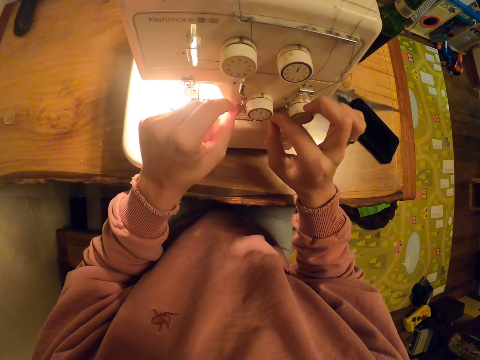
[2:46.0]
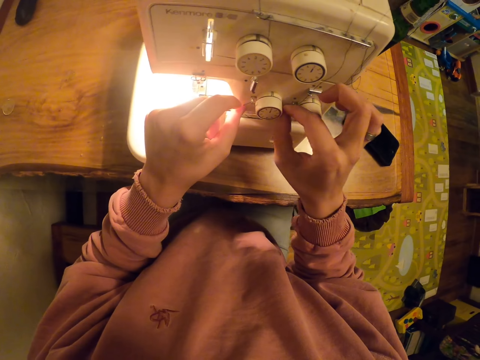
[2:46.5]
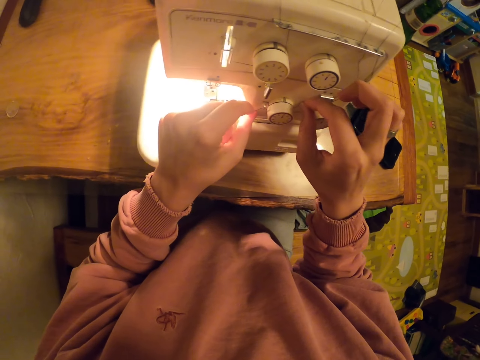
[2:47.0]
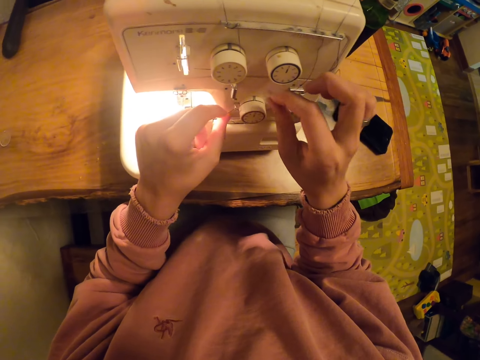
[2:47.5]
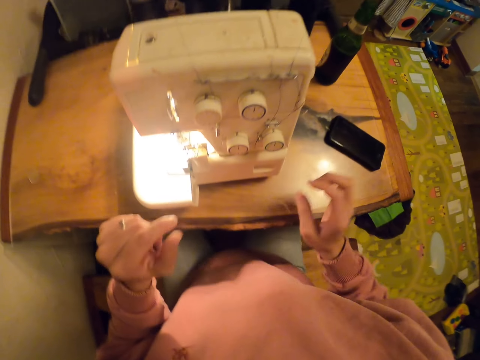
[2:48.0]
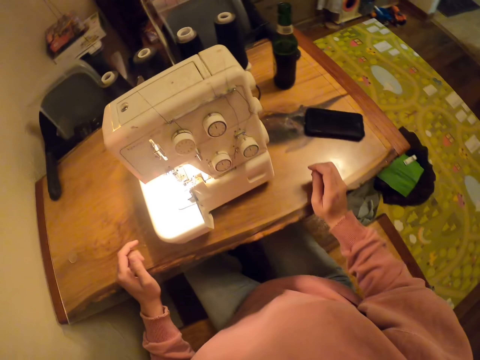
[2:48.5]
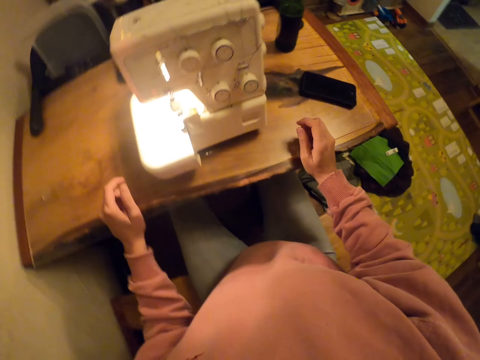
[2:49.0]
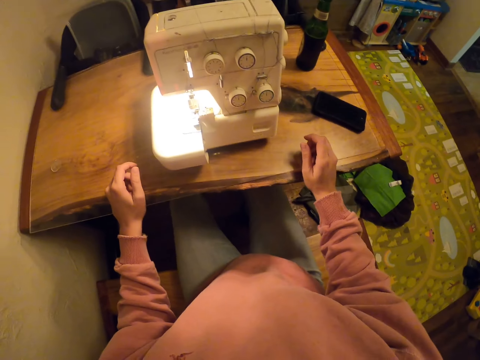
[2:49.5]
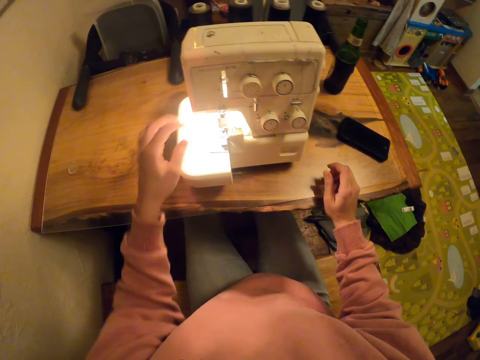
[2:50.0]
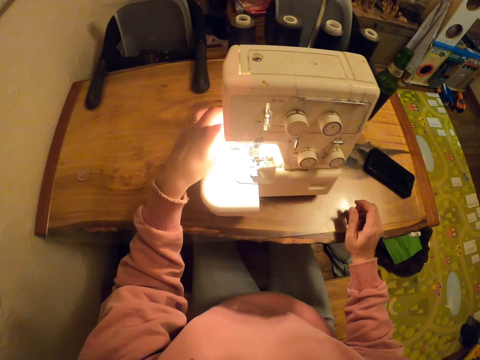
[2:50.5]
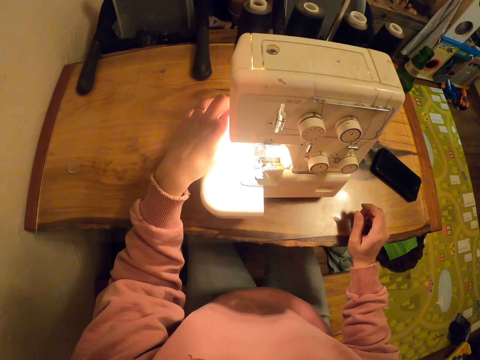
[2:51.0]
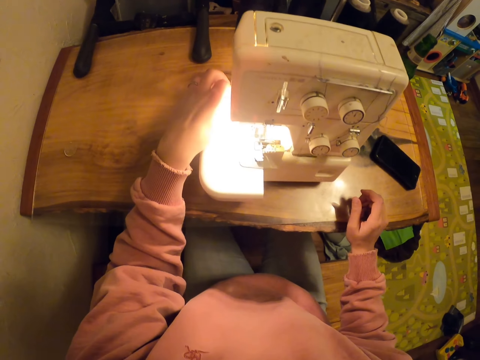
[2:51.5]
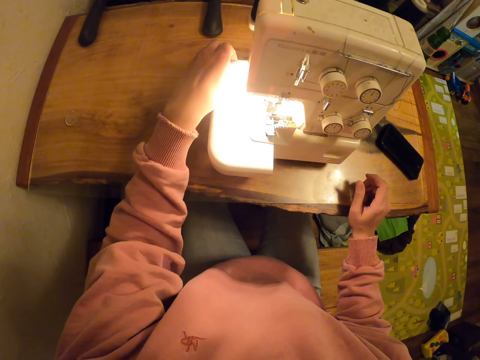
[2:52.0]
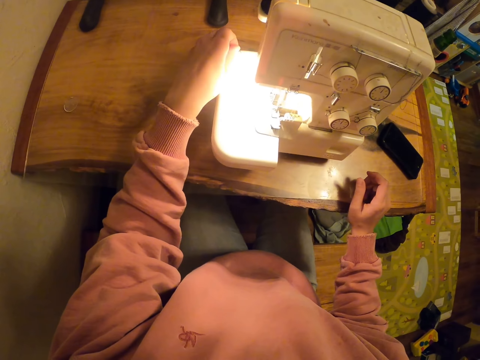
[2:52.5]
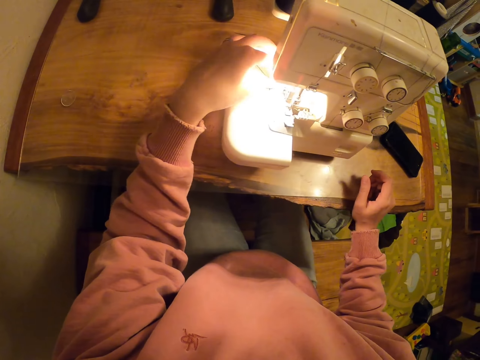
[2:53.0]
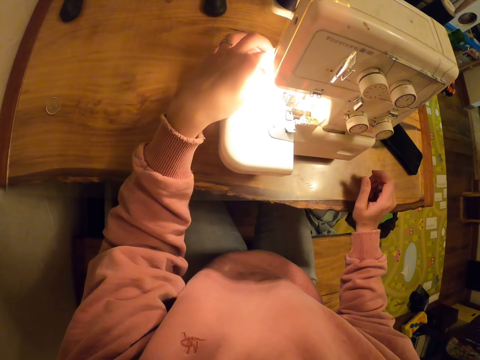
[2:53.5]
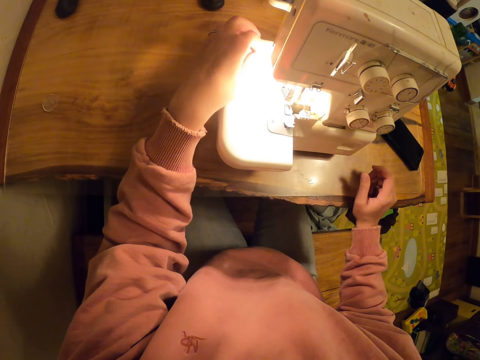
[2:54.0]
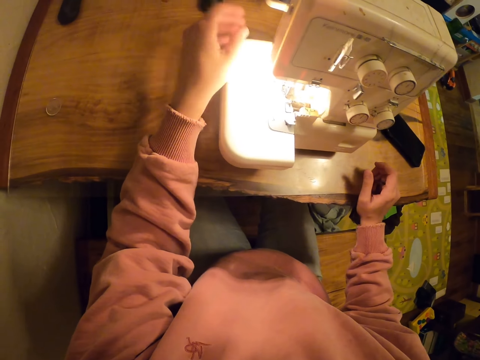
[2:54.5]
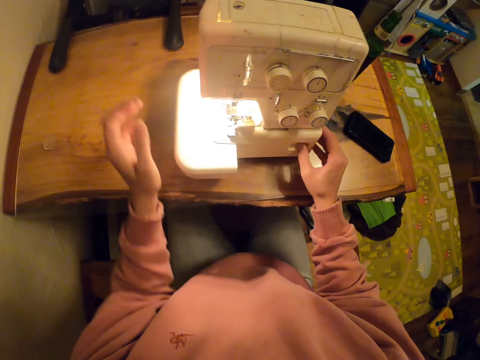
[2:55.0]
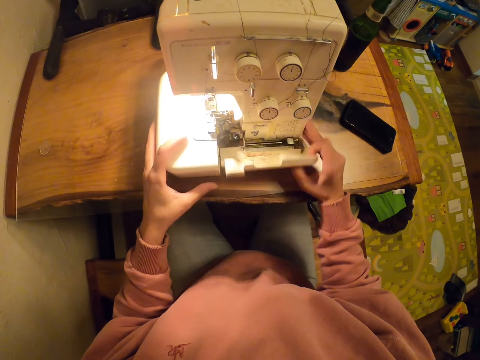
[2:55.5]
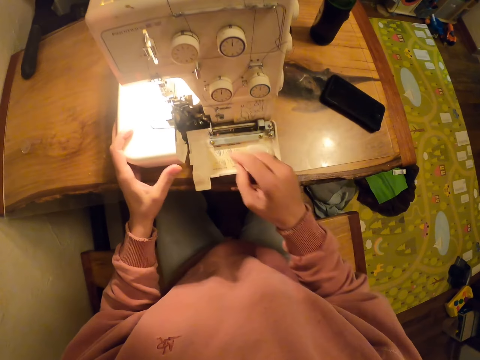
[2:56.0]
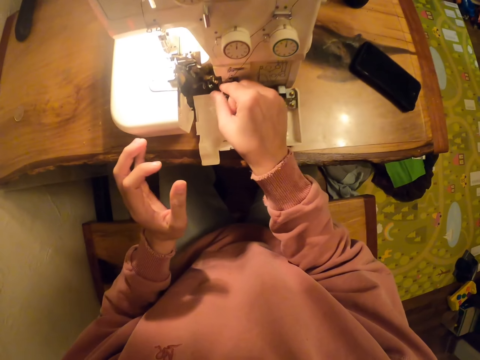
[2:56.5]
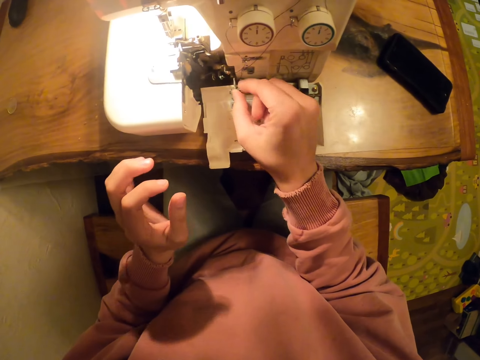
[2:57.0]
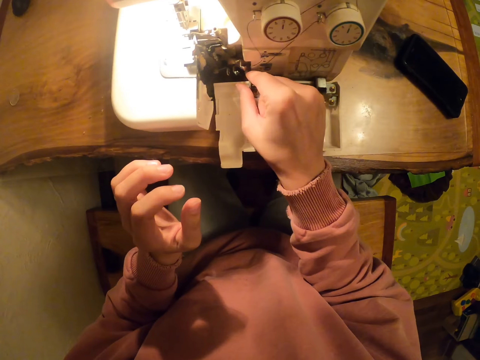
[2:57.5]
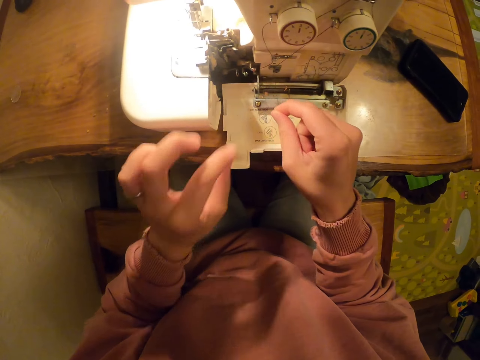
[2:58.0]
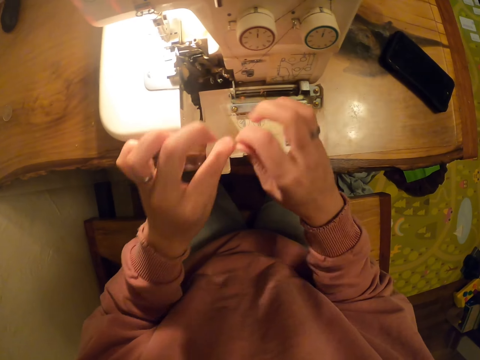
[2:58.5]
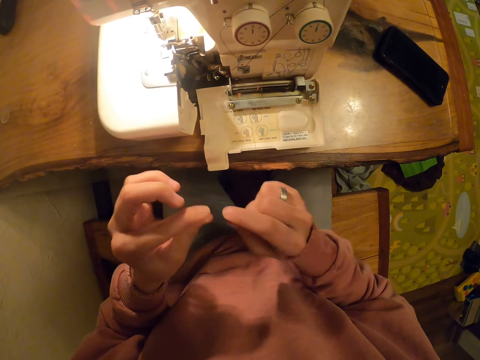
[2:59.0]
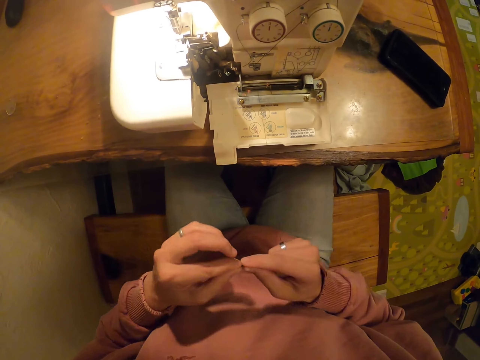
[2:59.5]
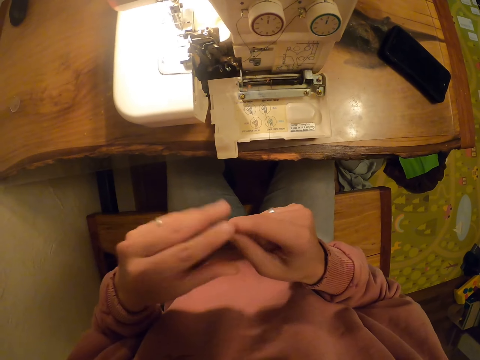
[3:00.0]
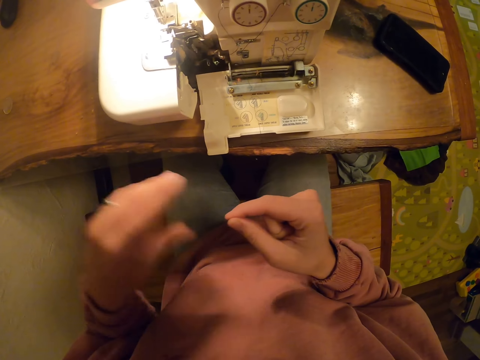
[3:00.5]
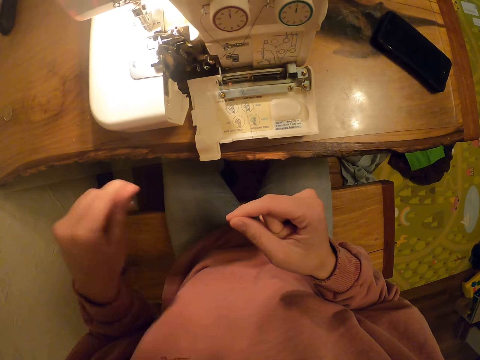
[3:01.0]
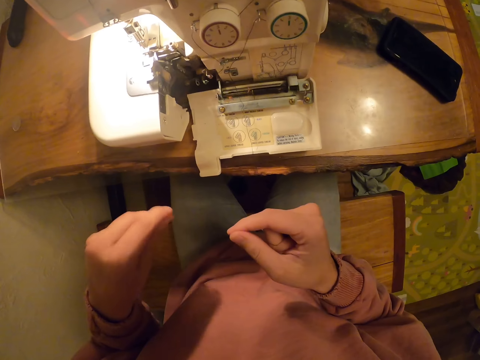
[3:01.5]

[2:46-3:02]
The camera wearer stares at the sewing machine. They touch the table. They touch the thread with the left hand. They open the sewing machine. They pull the thread.

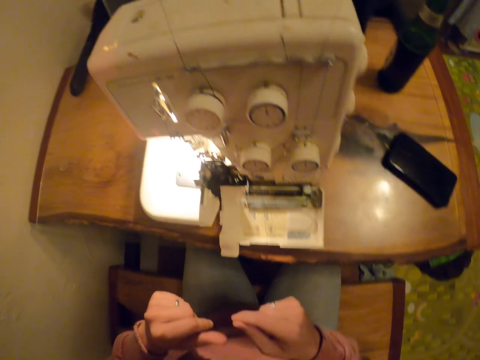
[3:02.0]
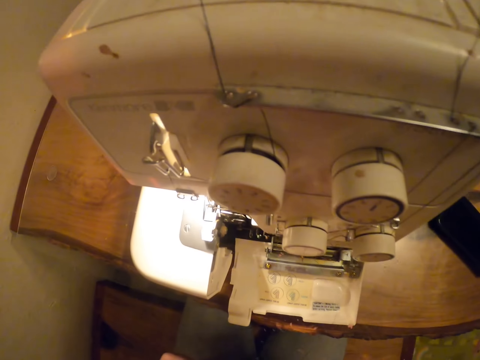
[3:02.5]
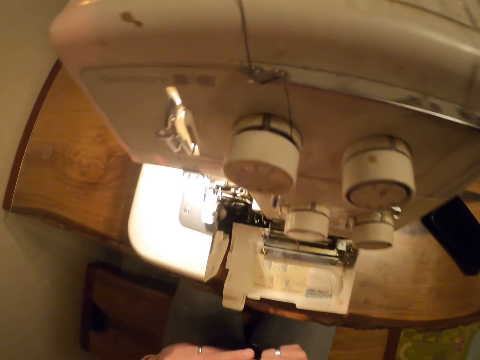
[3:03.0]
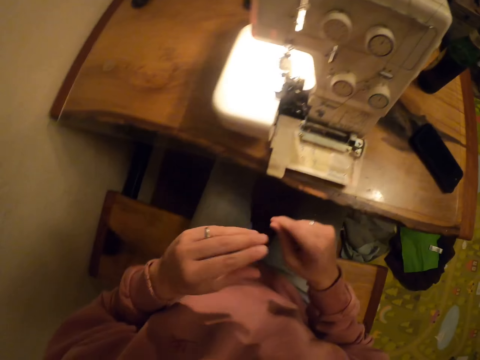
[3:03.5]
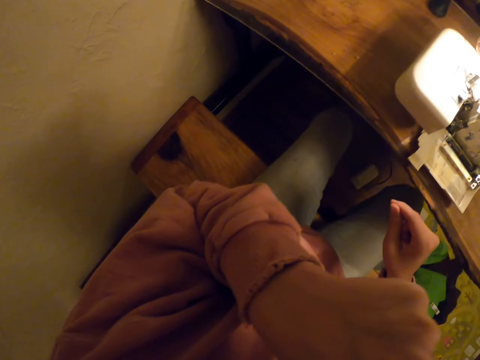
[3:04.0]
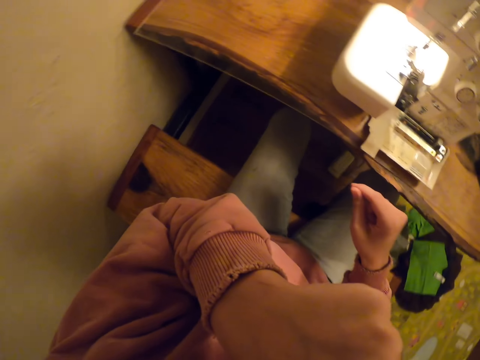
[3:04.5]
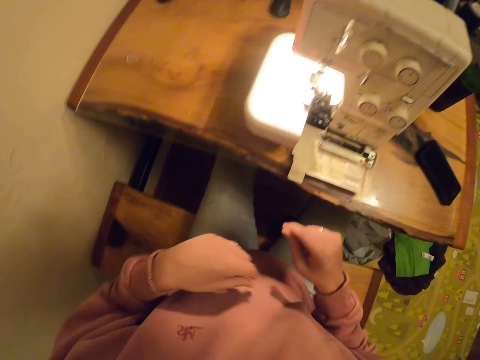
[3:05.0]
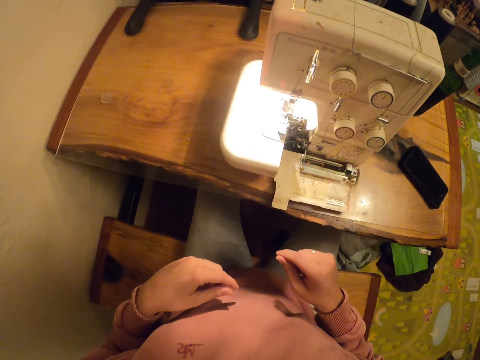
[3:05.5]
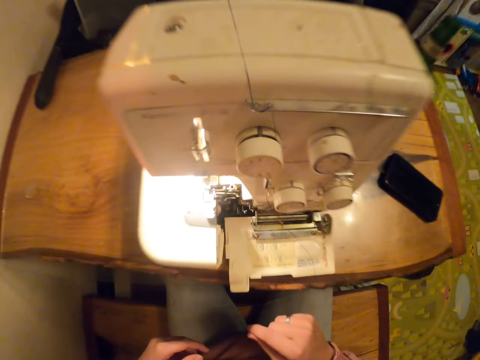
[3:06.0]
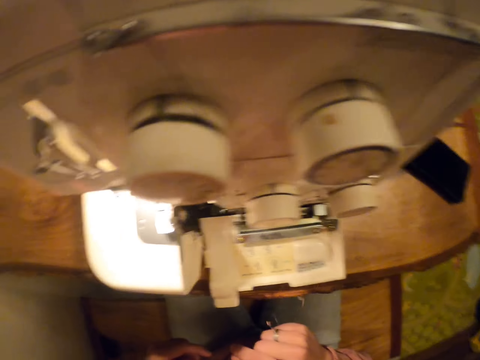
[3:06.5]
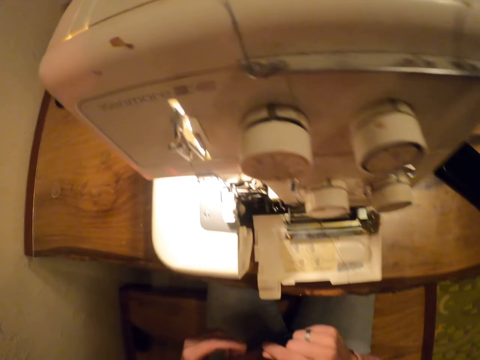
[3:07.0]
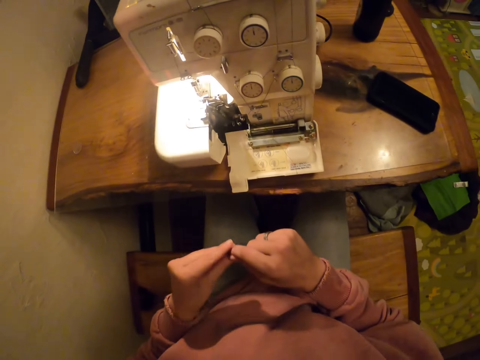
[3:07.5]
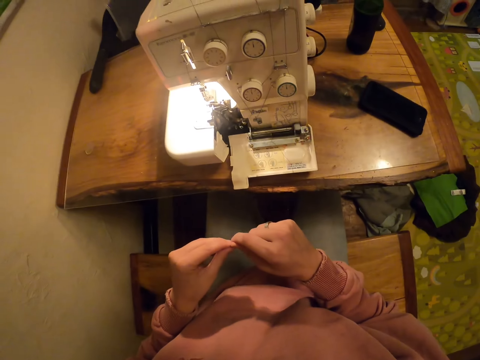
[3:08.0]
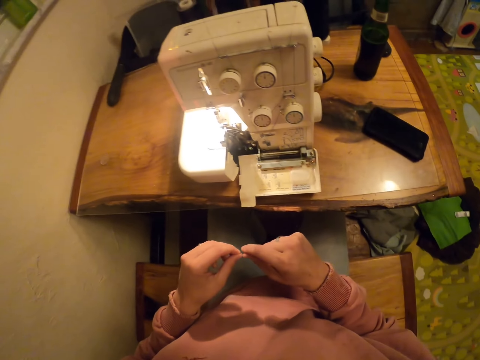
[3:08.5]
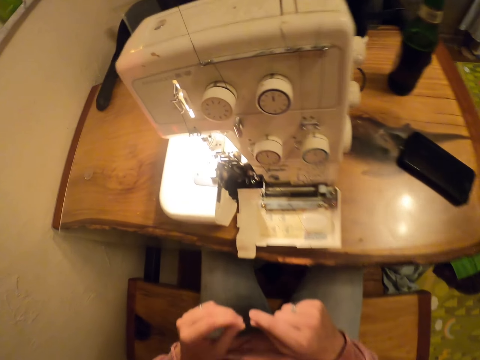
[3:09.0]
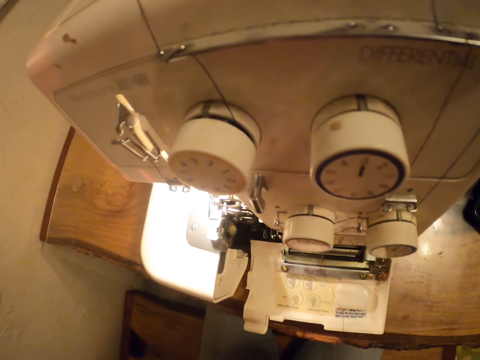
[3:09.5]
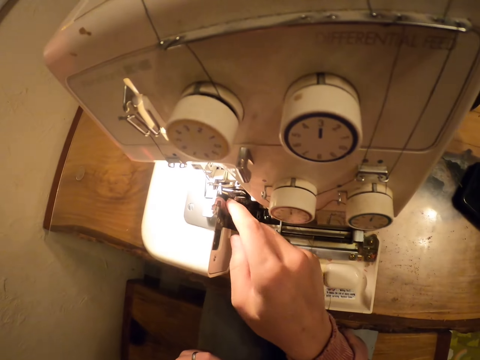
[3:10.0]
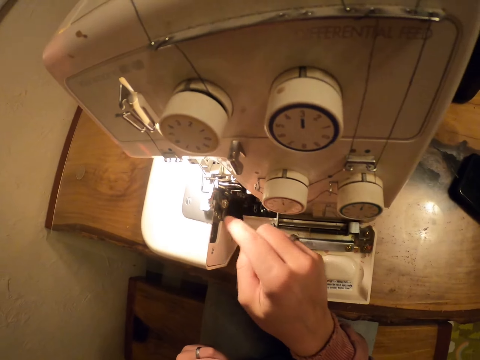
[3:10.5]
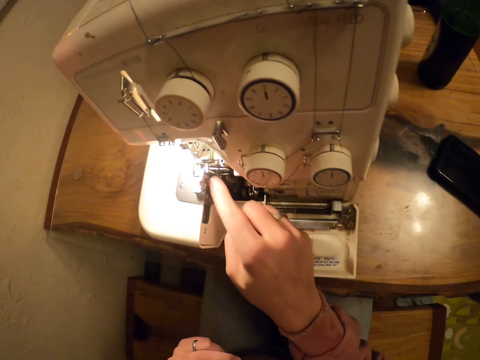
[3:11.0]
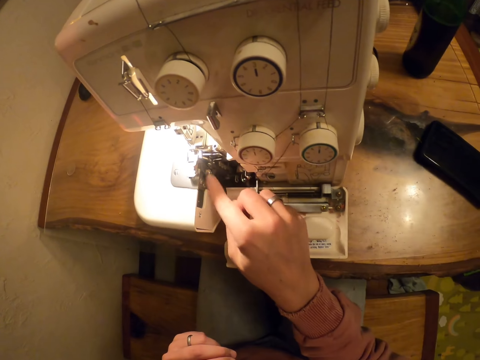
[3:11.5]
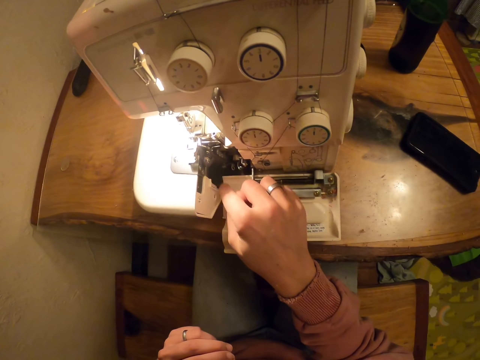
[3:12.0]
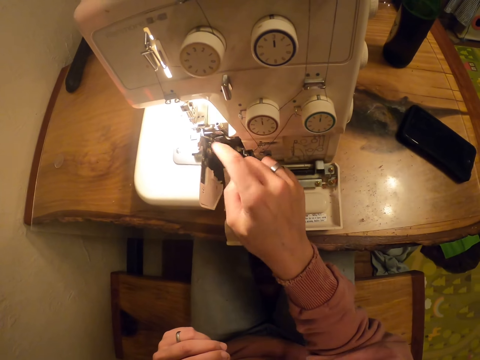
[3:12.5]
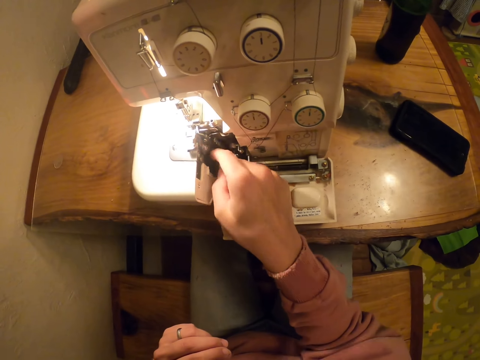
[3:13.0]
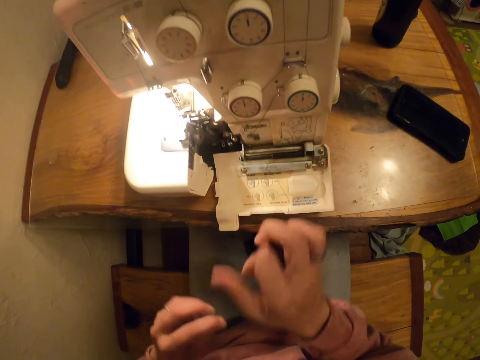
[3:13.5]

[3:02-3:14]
The camera wearer raises a hand up. They touch something. They stare at the sewing machine. They touch the sewing machine.
